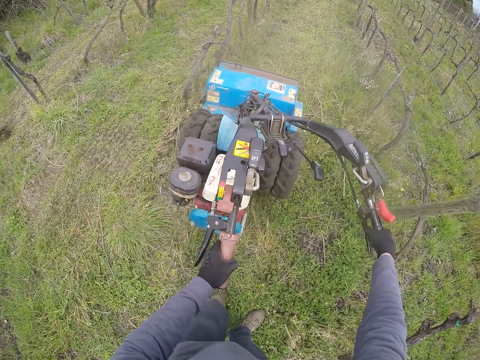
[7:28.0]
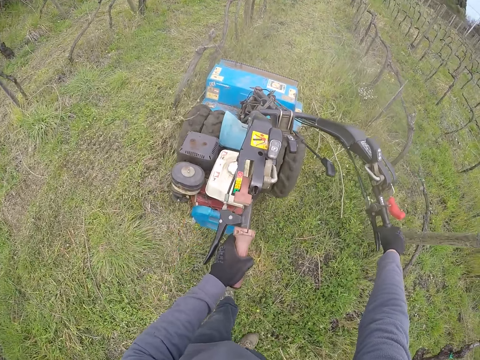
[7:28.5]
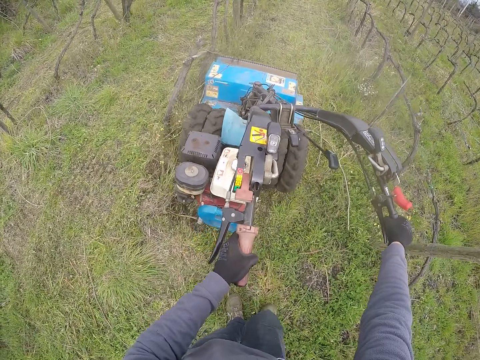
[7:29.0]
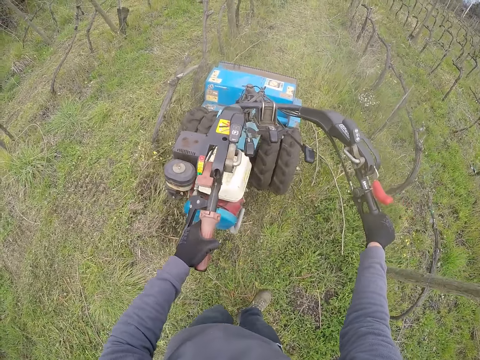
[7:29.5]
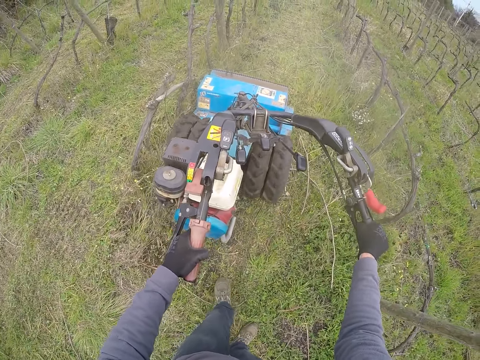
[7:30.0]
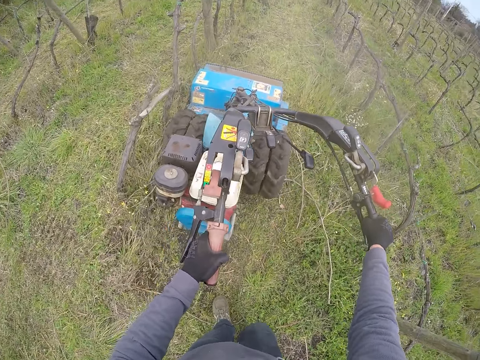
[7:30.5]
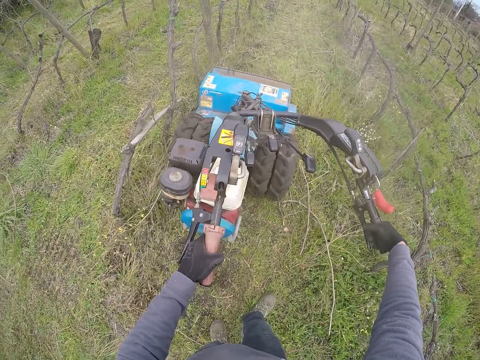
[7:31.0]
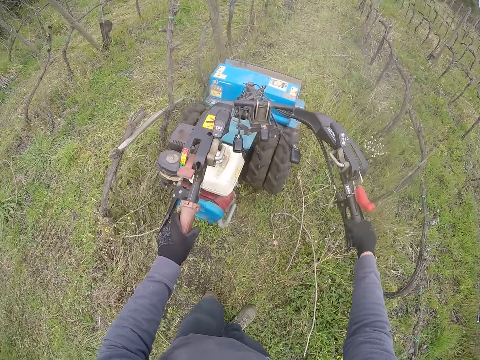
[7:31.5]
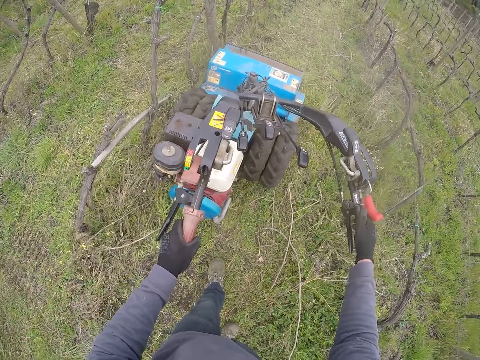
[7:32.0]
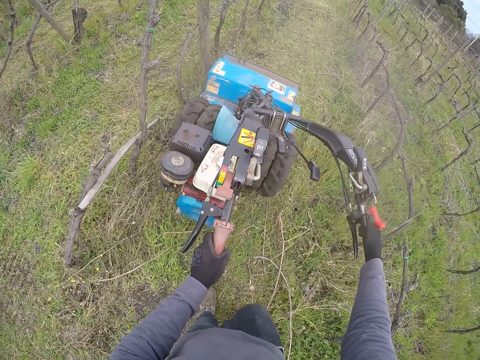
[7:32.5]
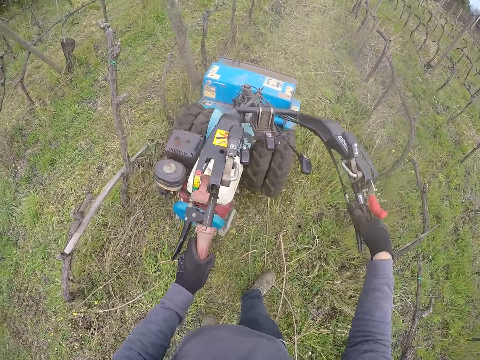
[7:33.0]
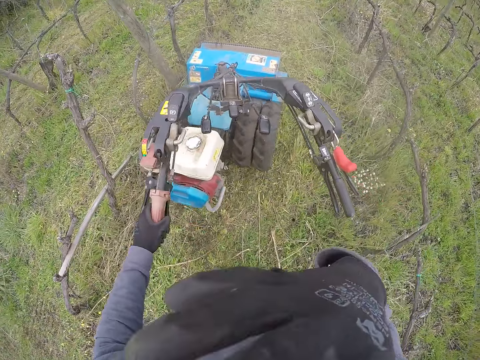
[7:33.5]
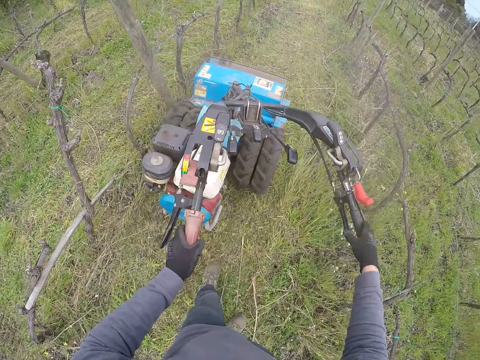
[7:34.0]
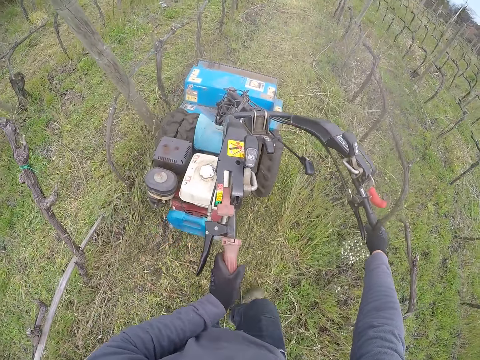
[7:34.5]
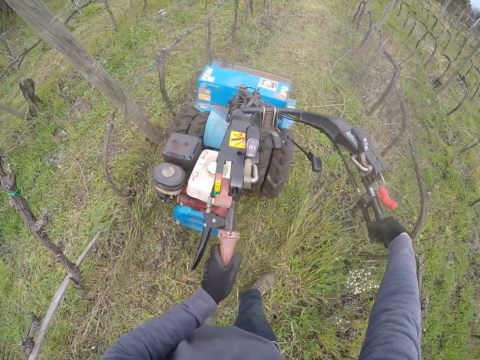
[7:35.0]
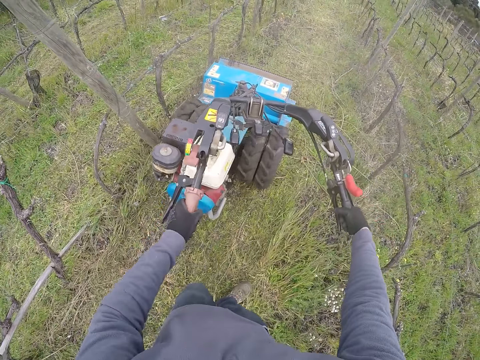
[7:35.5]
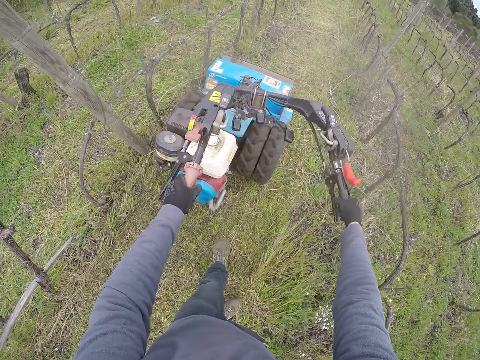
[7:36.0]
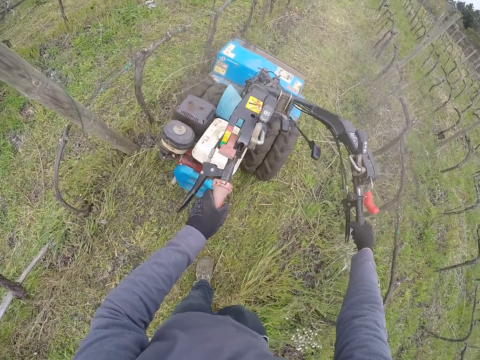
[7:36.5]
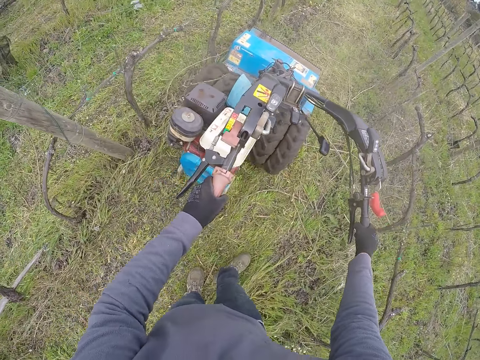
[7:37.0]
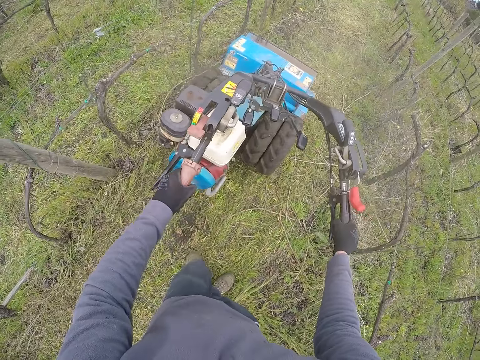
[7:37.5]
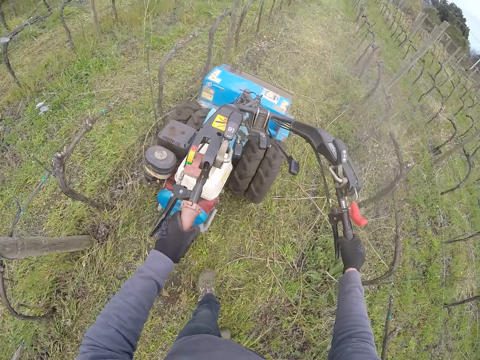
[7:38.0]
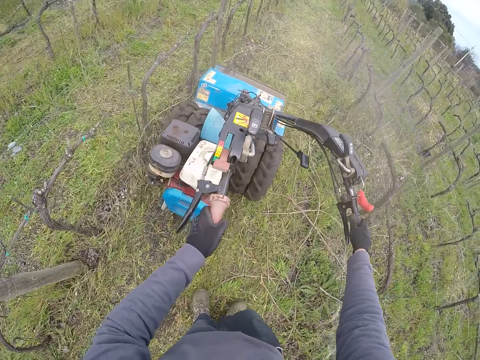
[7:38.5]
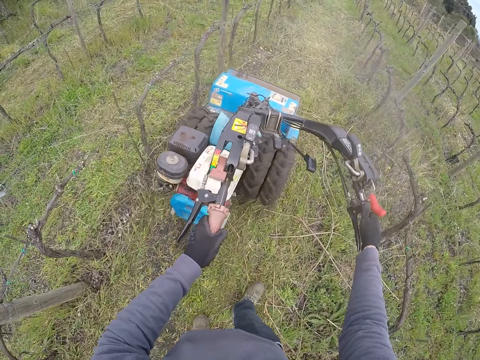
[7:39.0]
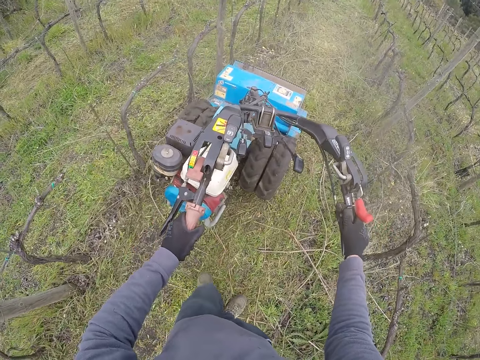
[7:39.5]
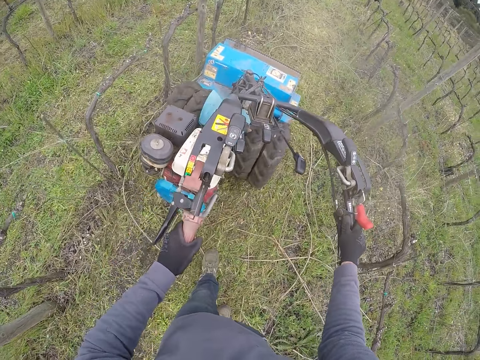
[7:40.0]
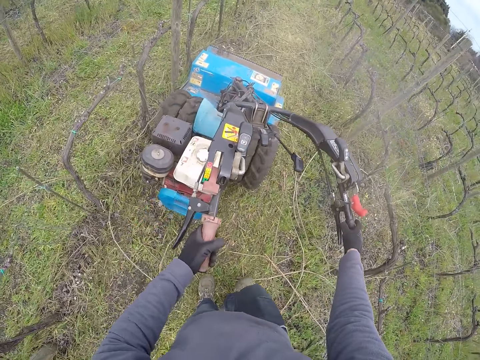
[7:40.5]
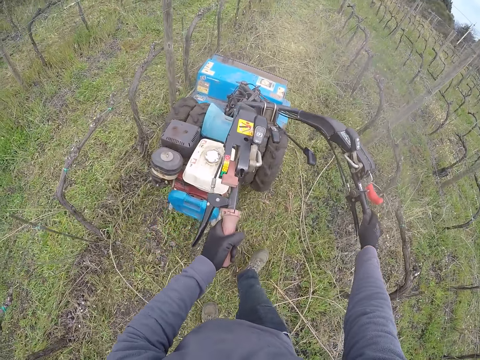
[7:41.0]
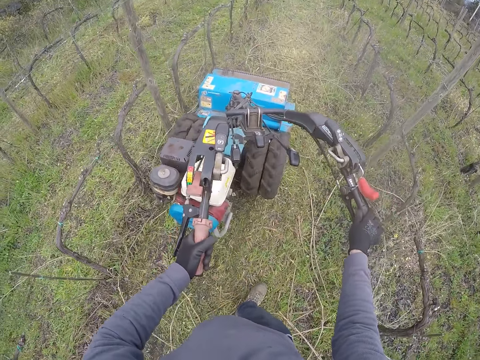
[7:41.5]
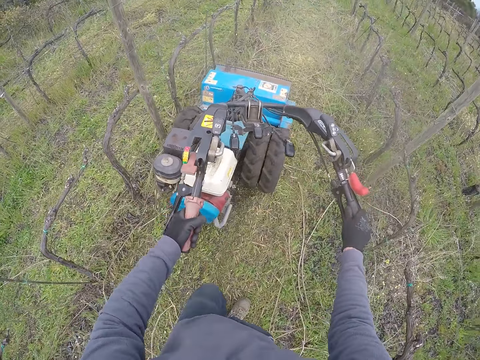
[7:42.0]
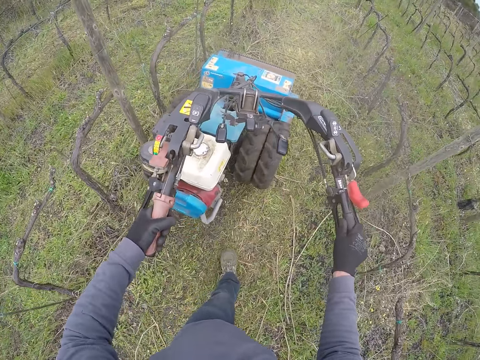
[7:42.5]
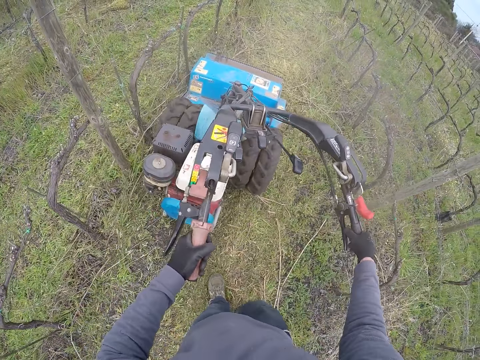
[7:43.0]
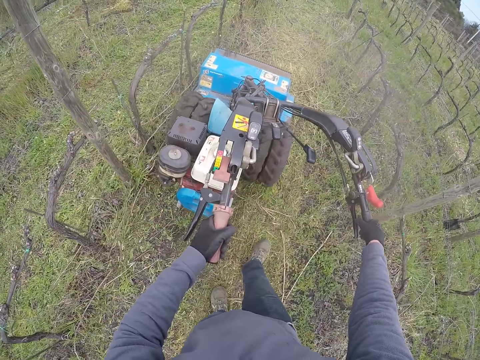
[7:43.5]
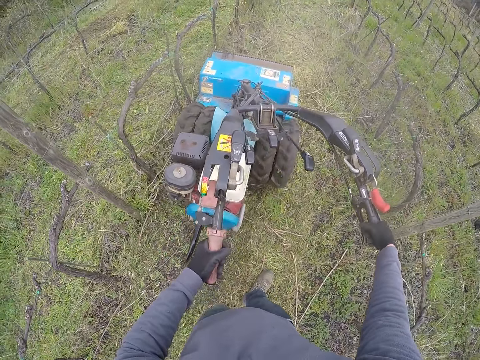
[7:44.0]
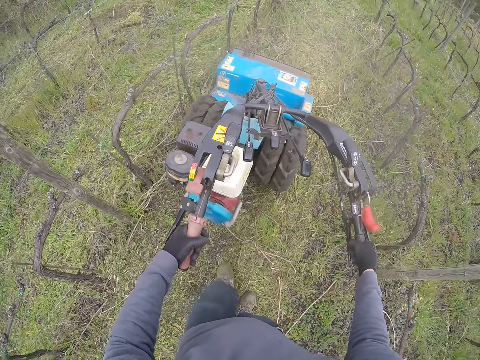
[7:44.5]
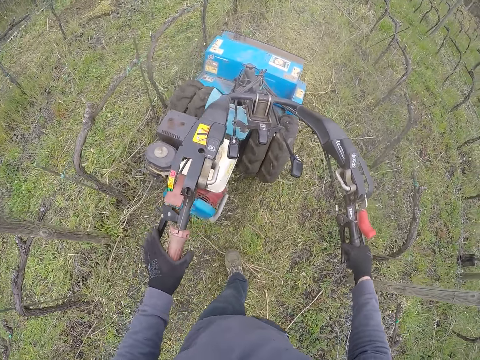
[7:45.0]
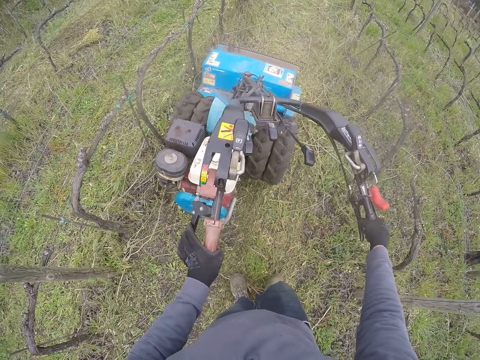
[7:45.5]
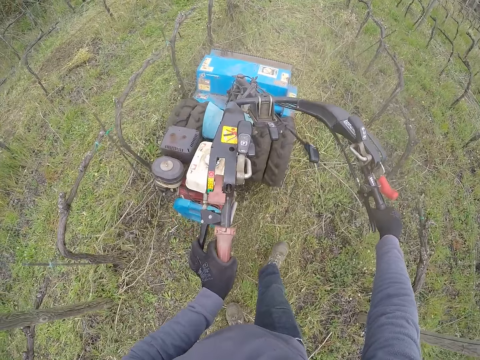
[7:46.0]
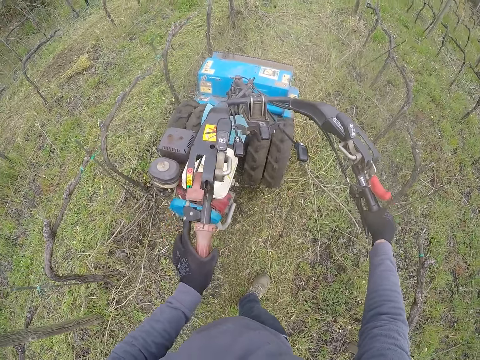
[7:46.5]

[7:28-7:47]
The camera wearer removes his right hand from the lawnmower. He moves the hand to the nose. He cuts grass with the lawnmower in the lawn with both hands. He moves the lawnmower with both hands. He turns the lawnmower with both hands.

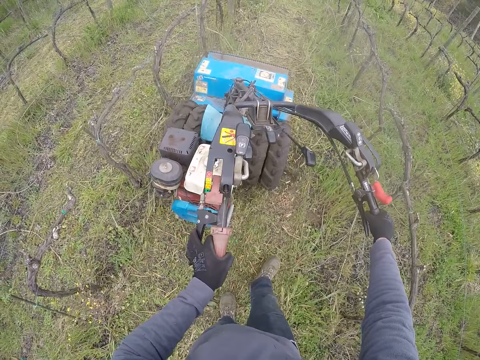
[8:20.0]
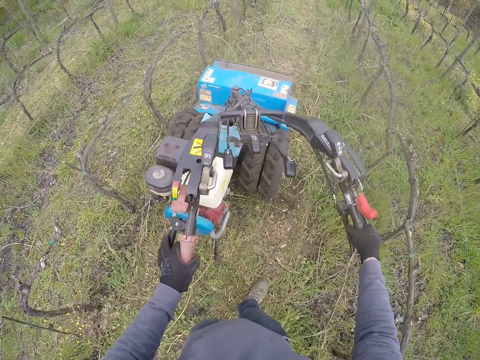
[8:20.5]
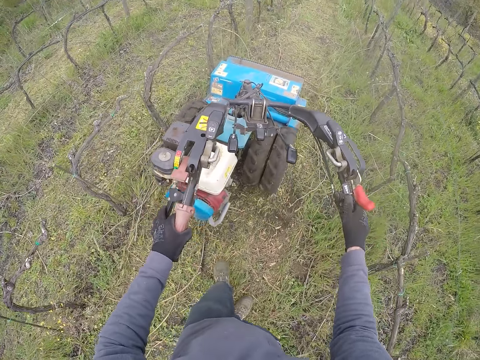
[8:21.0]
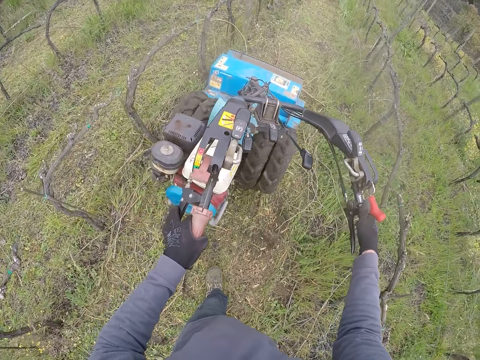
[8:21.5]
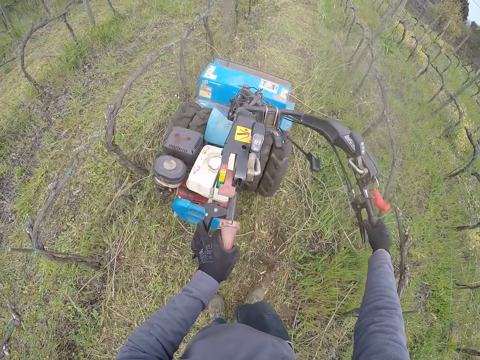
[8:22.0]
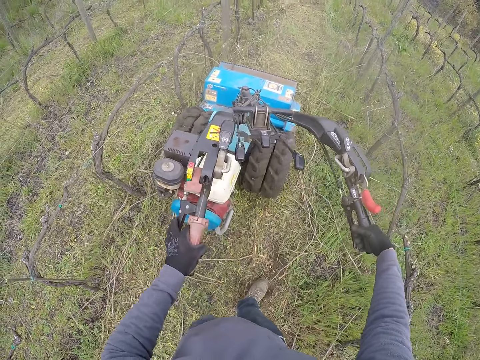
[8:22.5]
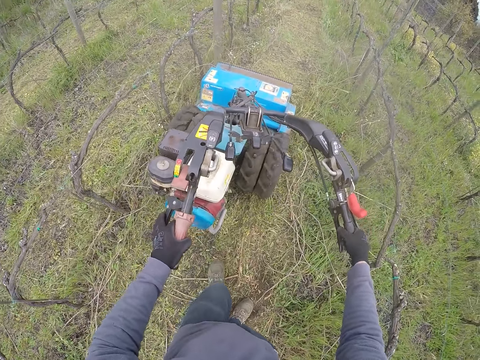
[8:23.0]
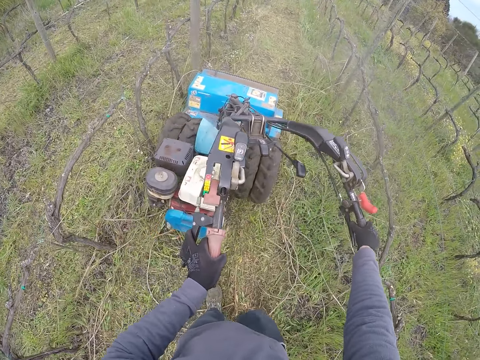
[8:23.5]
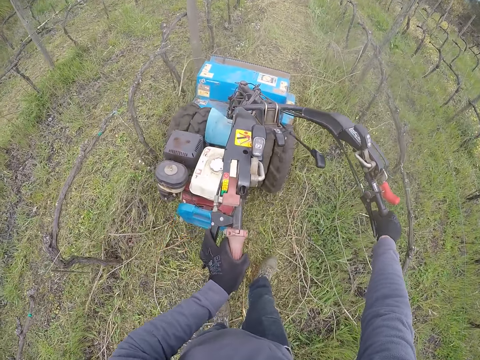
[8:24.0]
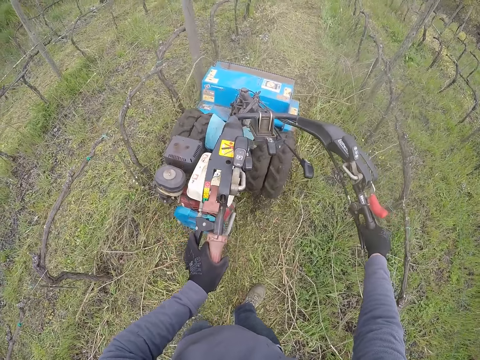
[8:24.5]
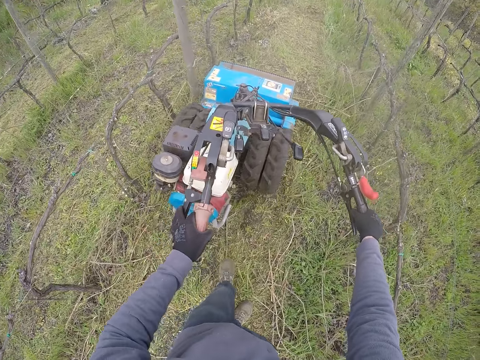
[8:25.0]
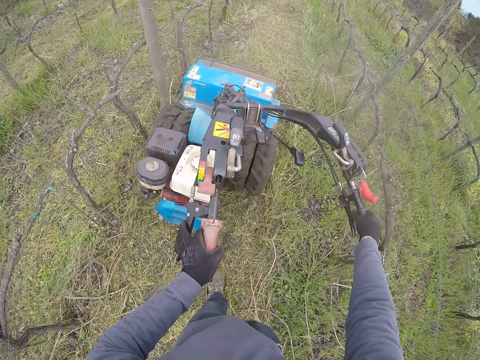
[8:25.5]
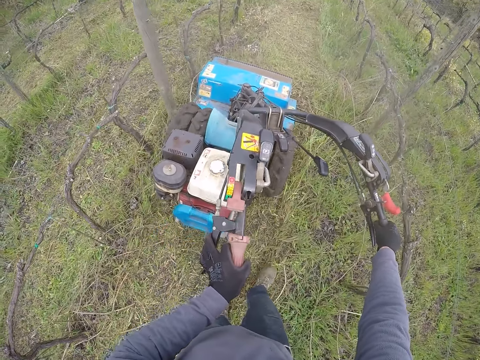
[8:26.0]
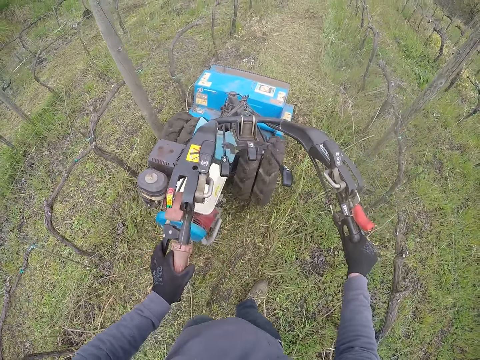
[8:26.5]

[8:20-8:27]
The camera wearer operates the lawnmower brake with his left hand.
